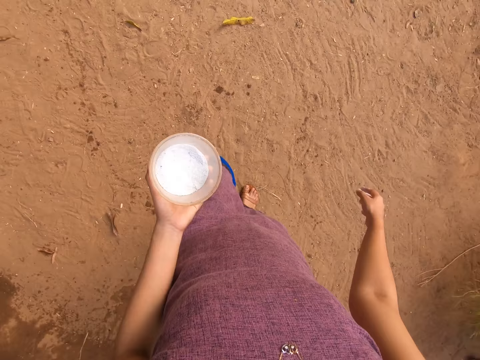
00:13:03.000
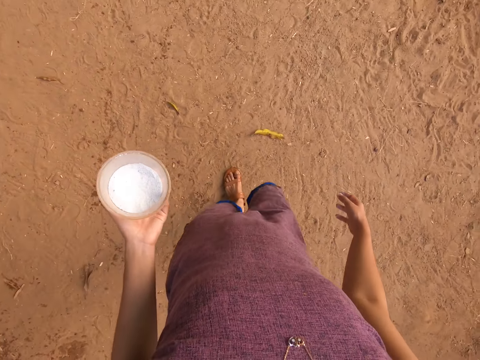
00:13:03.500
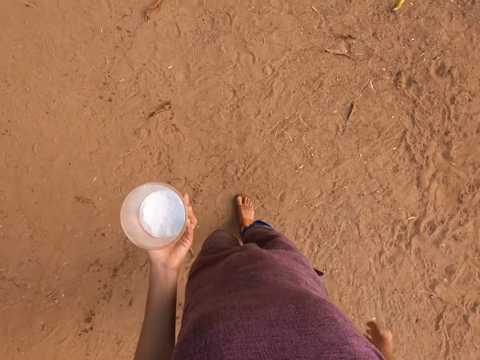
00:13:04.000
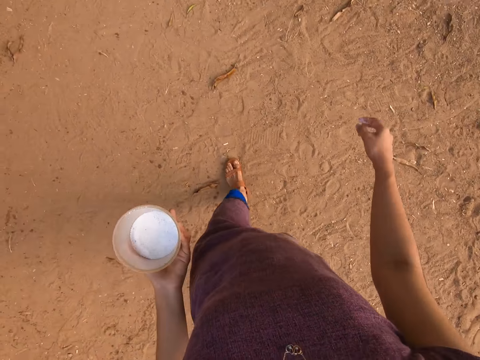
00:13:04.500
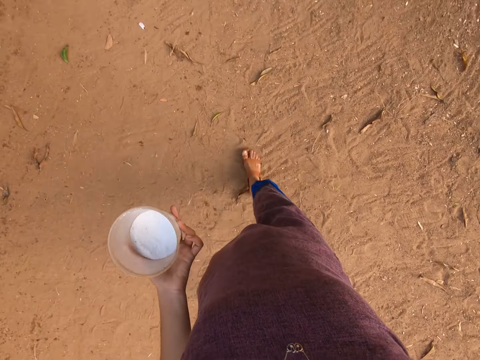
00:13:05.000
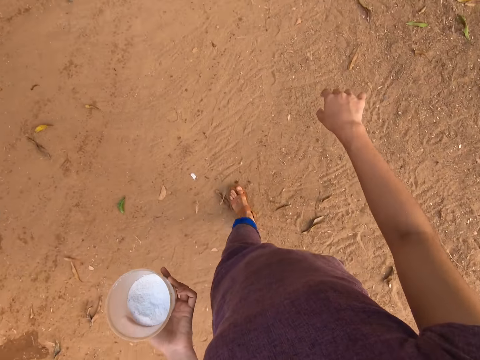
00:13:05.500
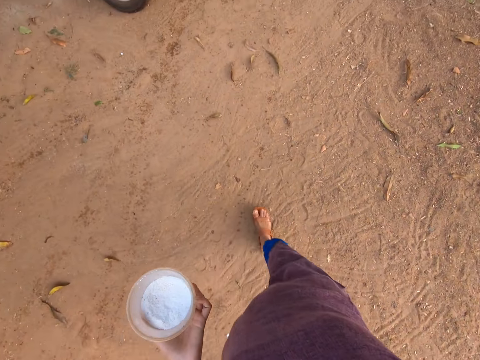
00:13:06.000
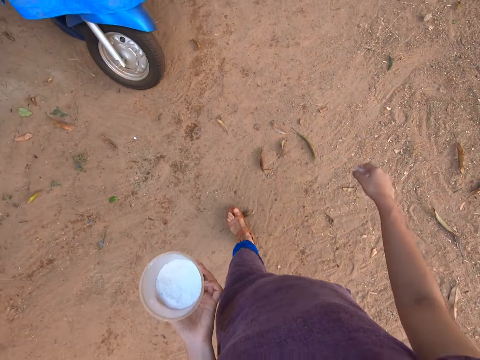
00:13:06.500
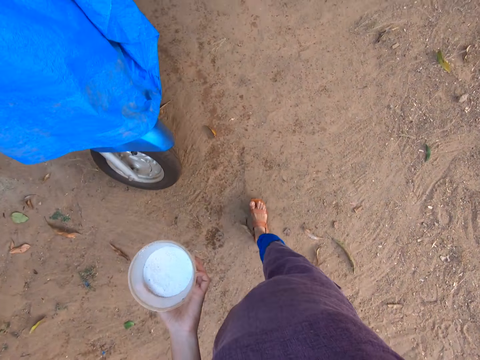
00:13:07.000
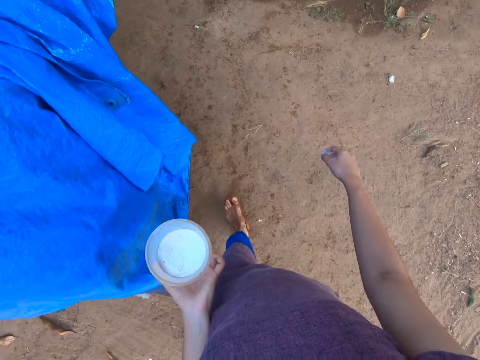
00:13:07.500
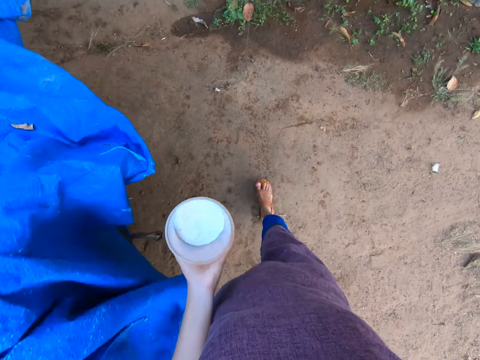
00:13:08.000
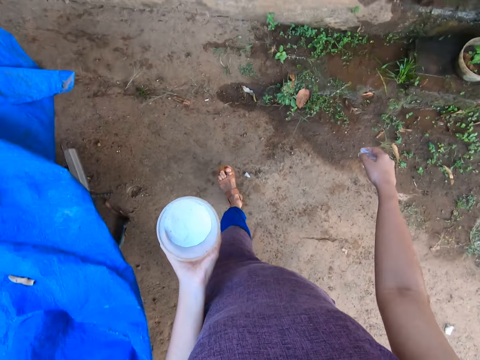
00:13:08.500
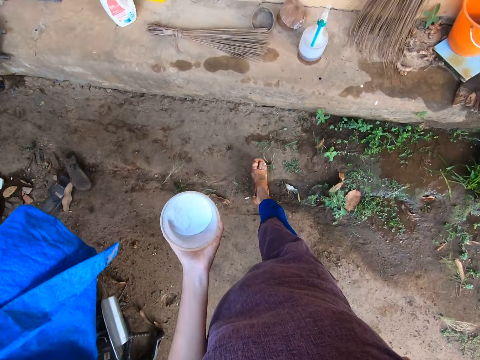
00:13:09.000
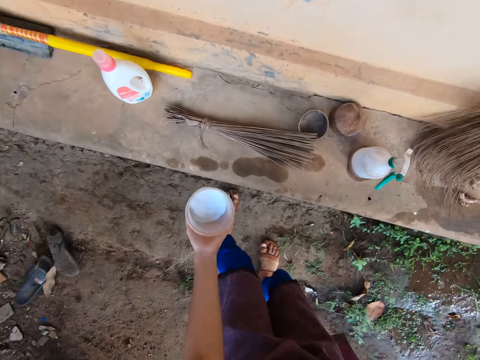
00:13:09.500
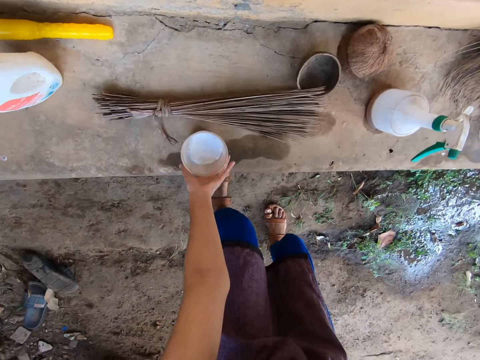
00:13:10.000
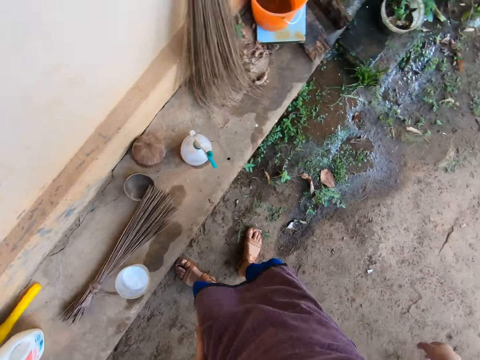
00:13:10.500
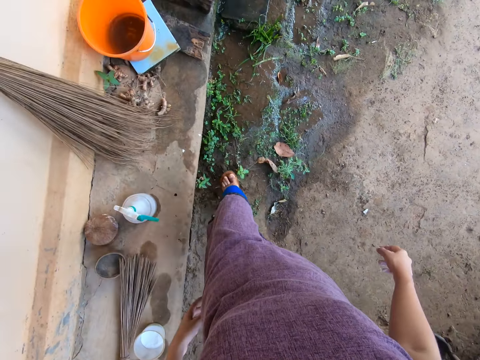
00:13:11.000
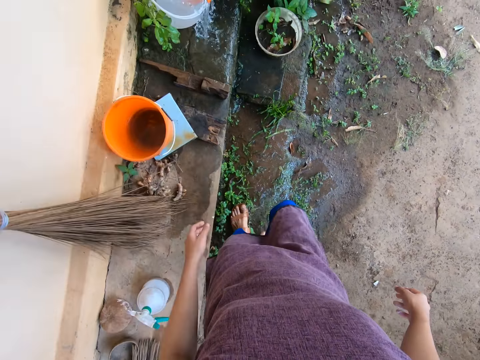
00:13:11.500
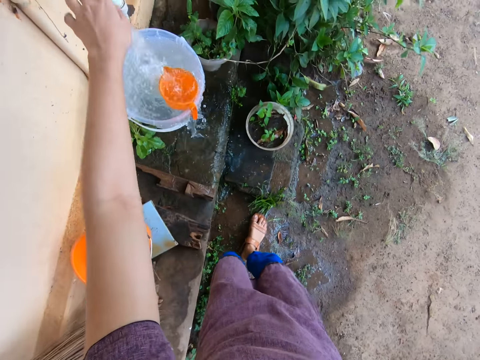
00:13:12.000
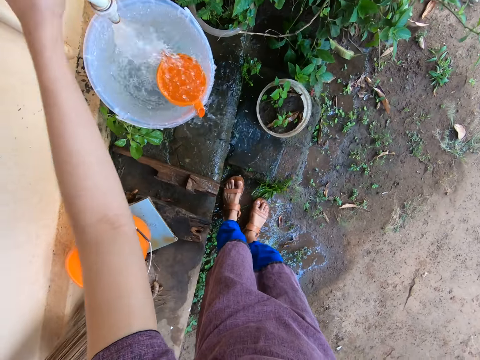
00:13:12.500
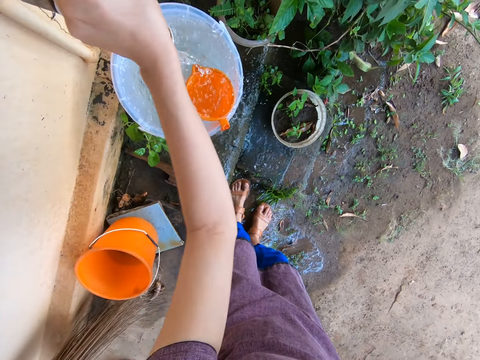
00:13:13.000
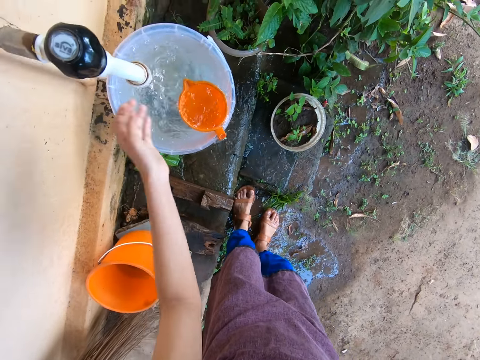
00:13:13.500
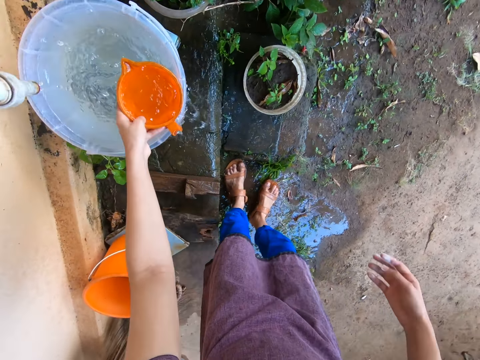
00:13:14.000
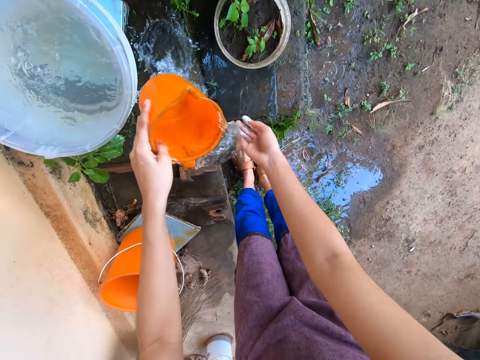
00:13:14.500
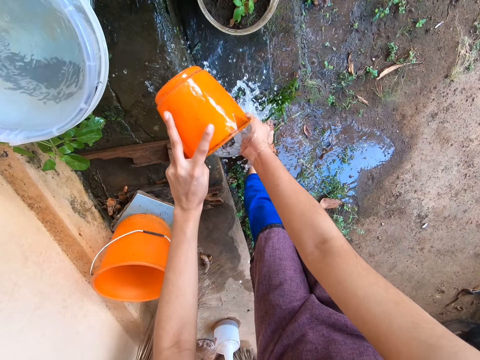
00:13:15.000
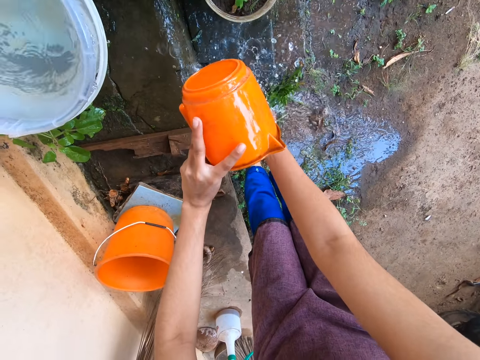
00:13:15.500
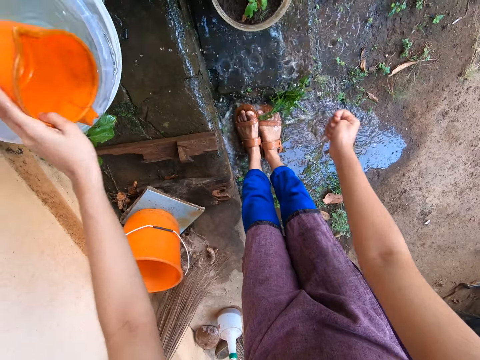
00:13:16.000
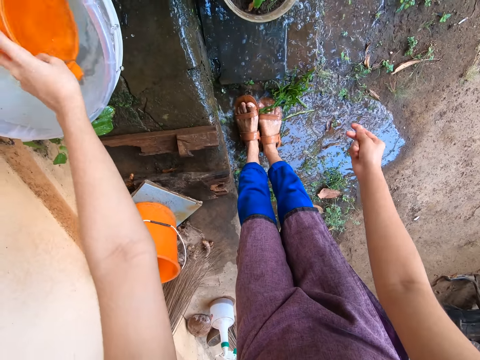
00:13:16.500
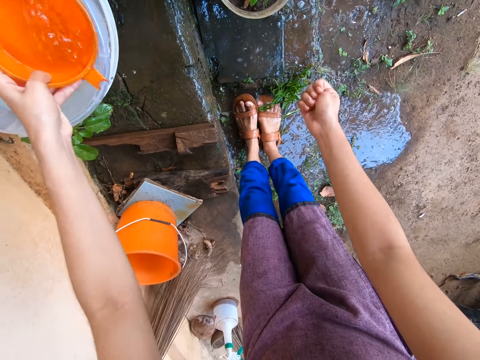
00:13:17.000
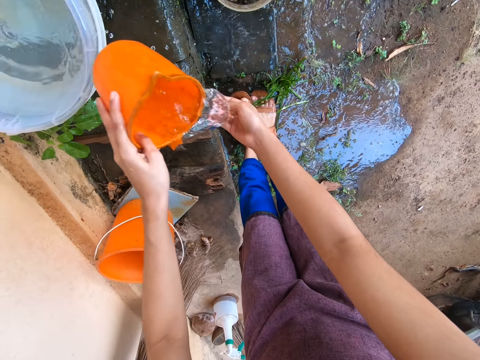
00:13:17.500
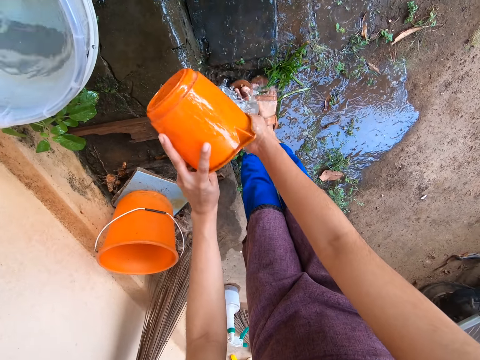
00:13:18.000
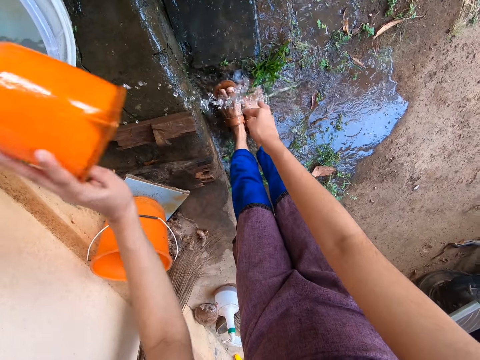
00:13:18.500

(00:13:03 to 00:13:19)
The camera wearer walks around the compound towards the pavement. She drops the container on the pavement with her left hand. She closes the tap with her left hand. She picks up the cup from the bucket with her left hand. She pours water on her right hand with the cup in her left hand. She washes hands. She scoops water from the bucket with the cup in her left hand. She pours water on her right hand with the cup in her left hand.

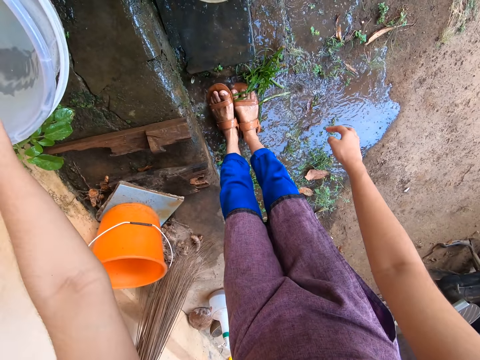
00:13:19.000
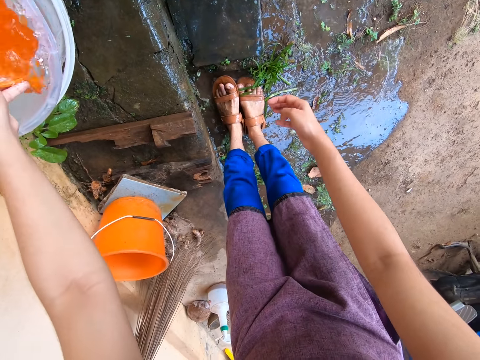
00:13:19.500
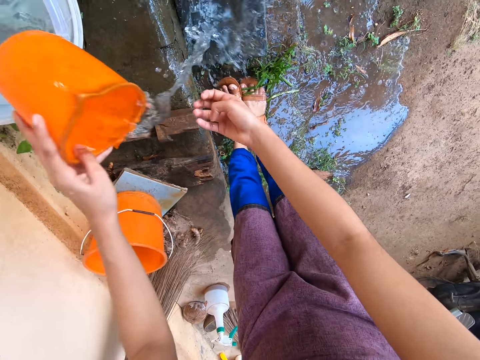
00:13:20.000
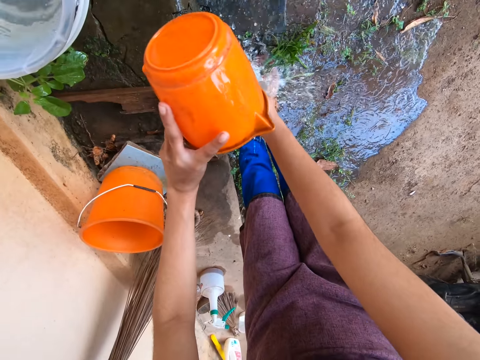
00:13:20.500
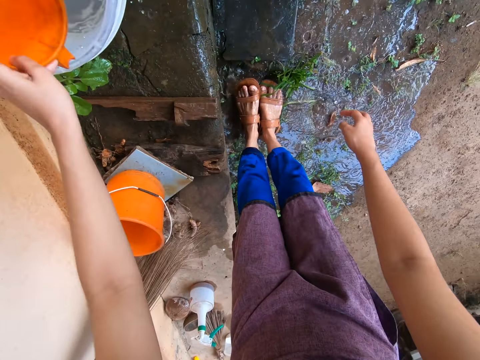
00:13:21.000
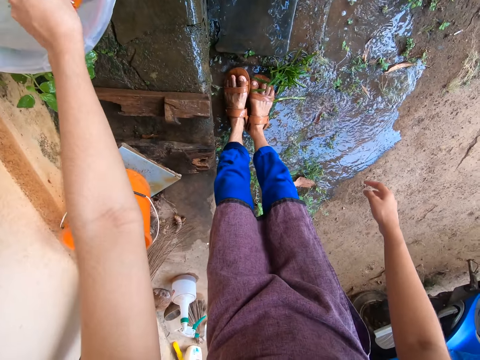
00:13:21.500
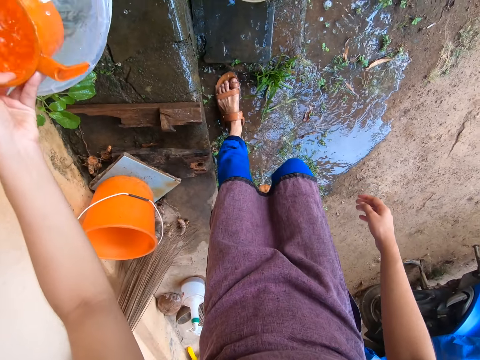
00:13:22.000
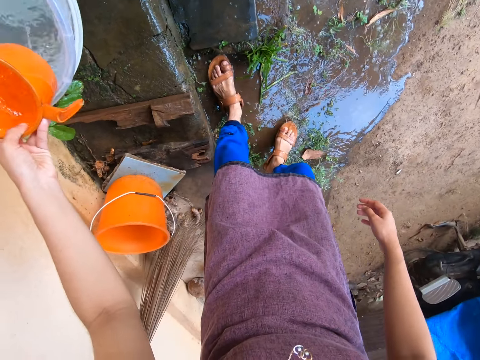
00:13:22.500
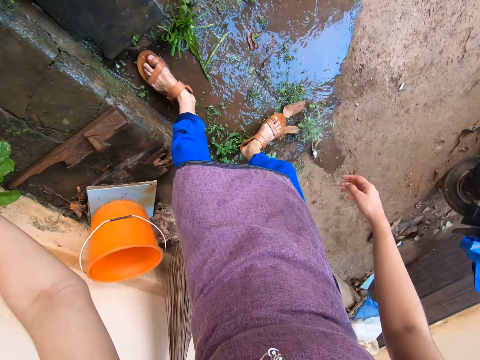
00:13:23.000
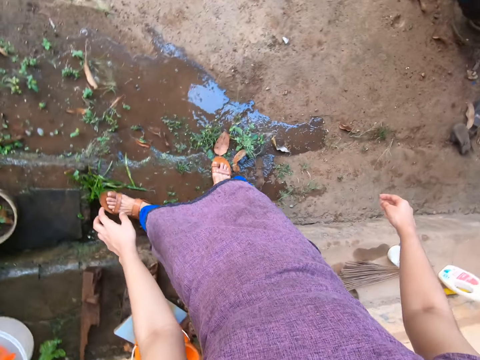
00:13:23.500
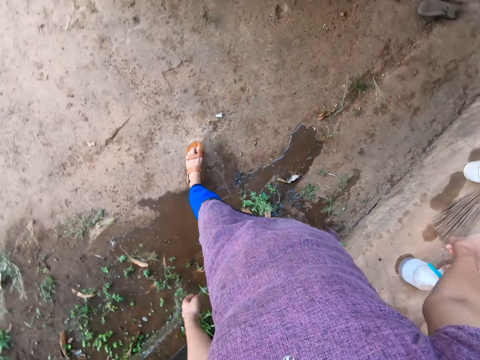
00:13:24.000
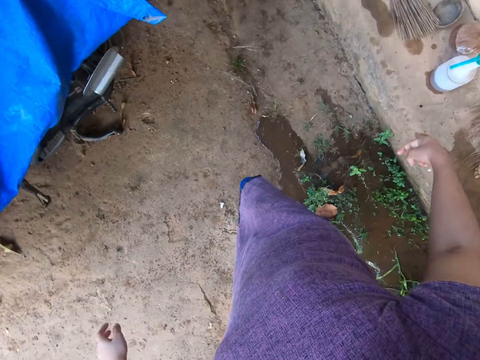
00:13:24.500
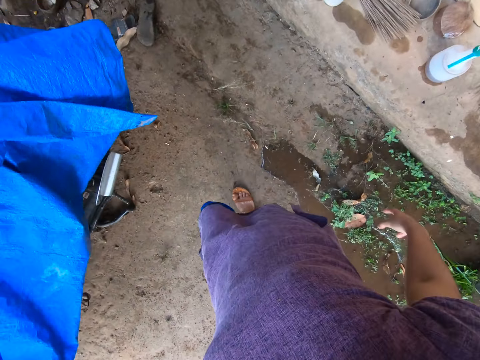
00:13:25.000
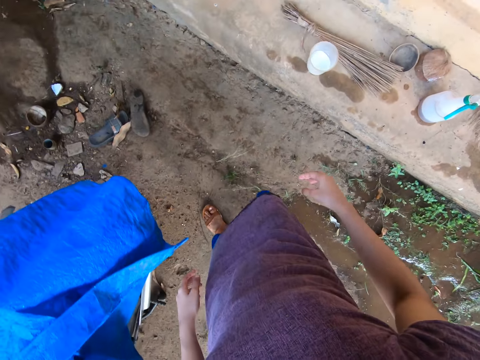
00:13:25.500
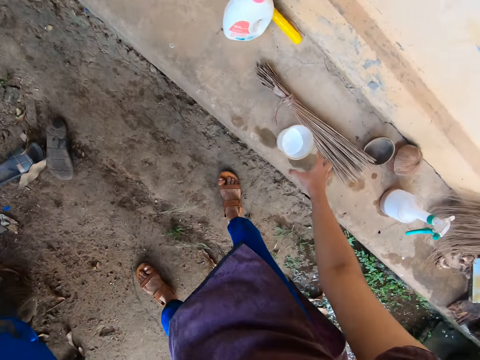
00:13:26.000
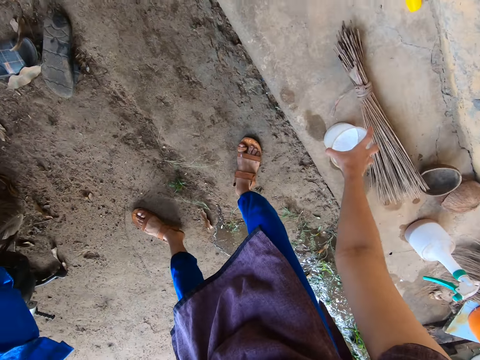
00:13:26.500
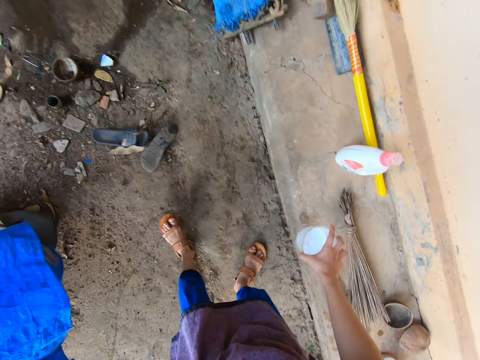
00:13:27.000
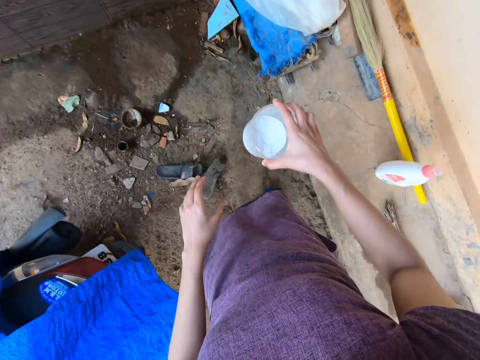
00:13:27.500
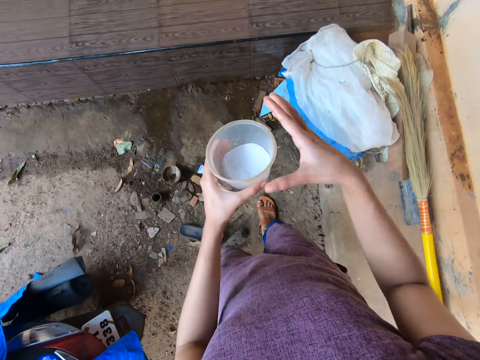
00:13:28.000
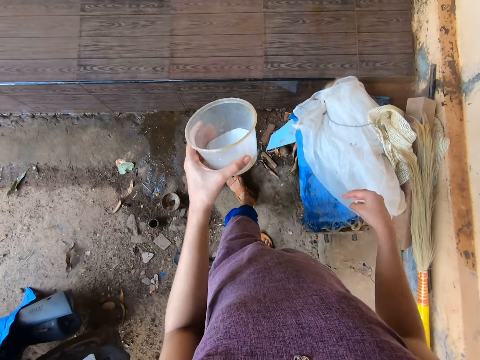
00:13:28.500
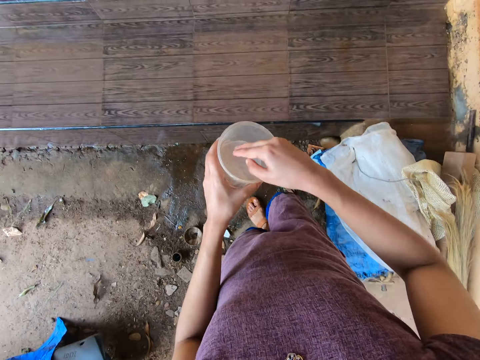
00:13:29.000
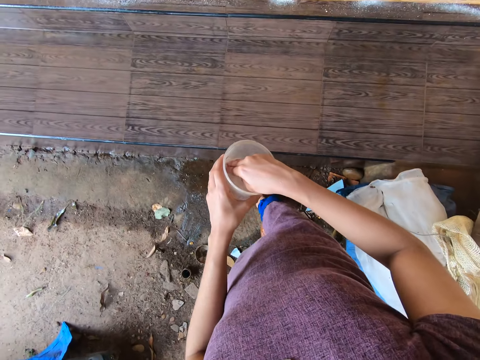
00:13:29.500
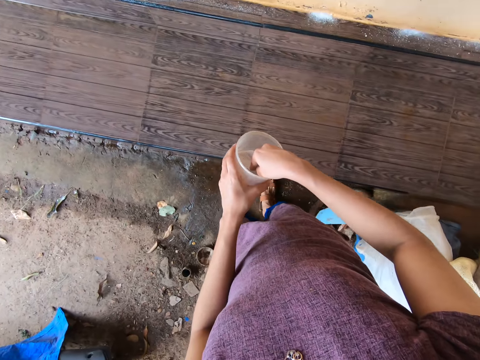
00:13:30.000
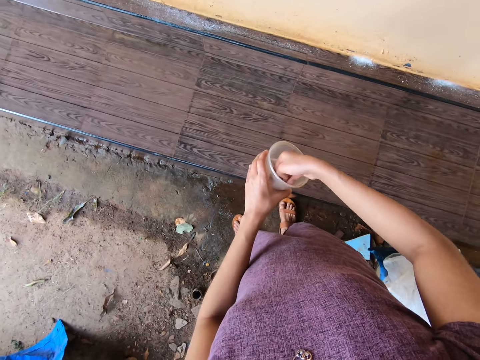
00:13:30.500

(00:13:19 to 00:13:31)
The camera wearer scoops water from the bucket with the cup in her left hand. She pours water on her right hand with the cup in her left hand. She scoops water from the bucket with the cup in her left hand. She washes hands. She drops the cup into the bucket with her left hand. She shakes her hands. She picks up the container from the pavement with her right hand. She passes the container from her right hand to her left hand. She shakes her right hand. She scoops some detergent from the container with her right hand.
